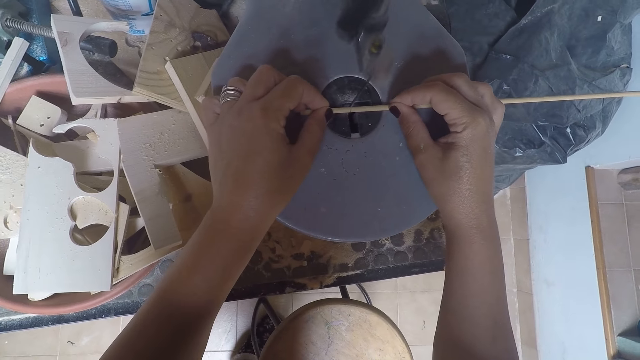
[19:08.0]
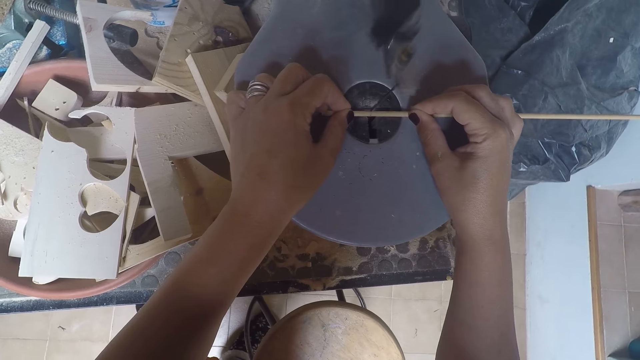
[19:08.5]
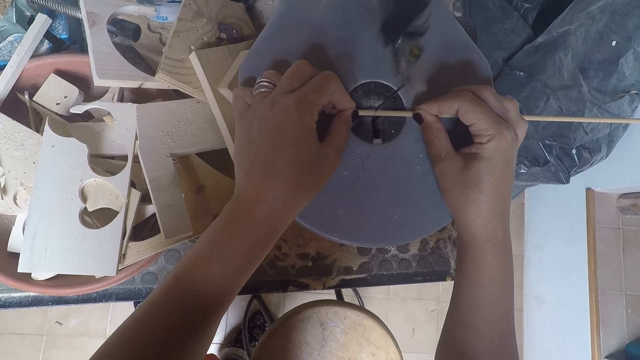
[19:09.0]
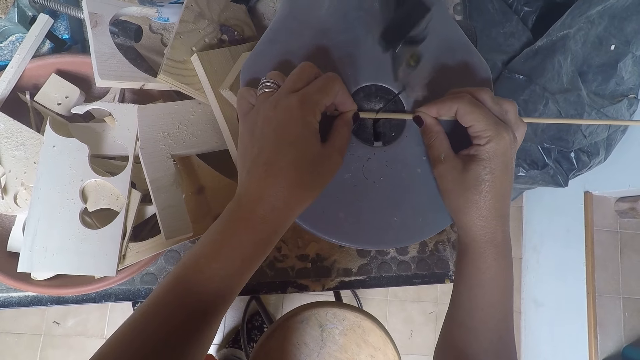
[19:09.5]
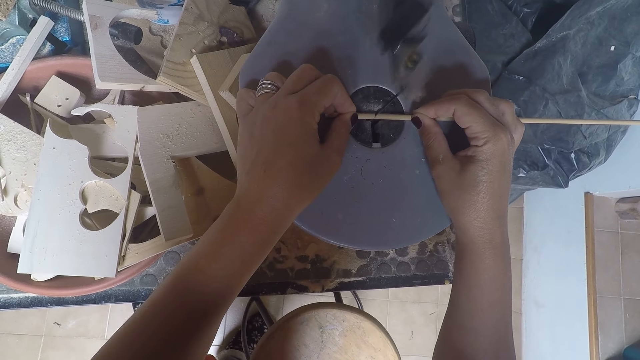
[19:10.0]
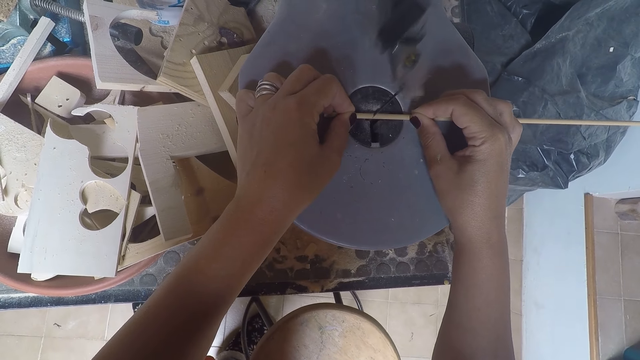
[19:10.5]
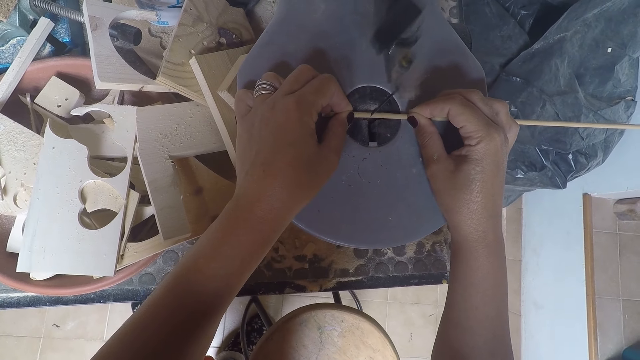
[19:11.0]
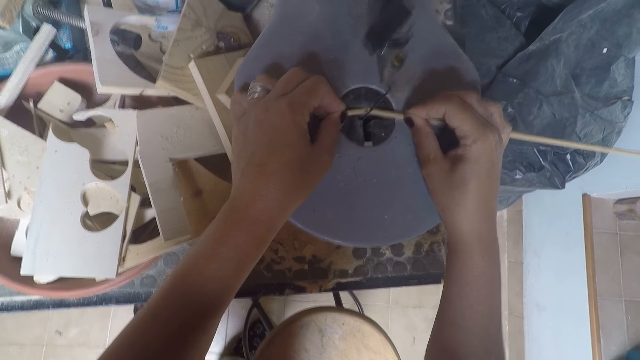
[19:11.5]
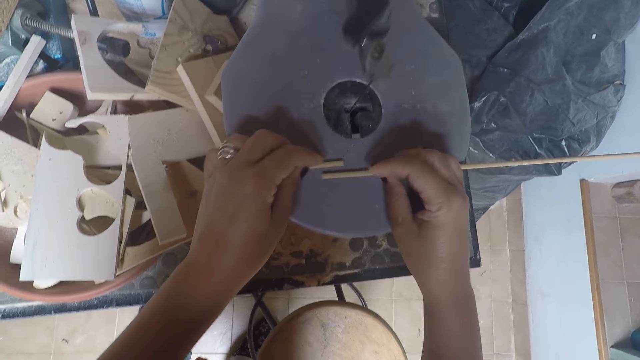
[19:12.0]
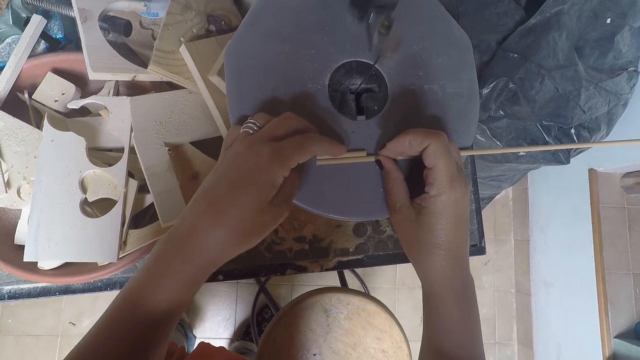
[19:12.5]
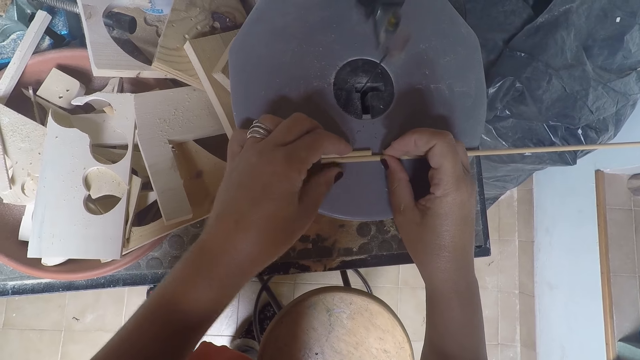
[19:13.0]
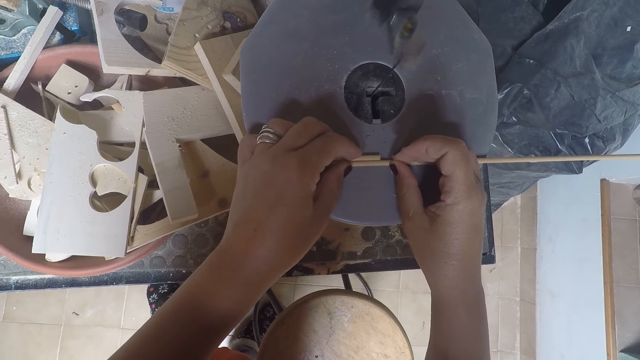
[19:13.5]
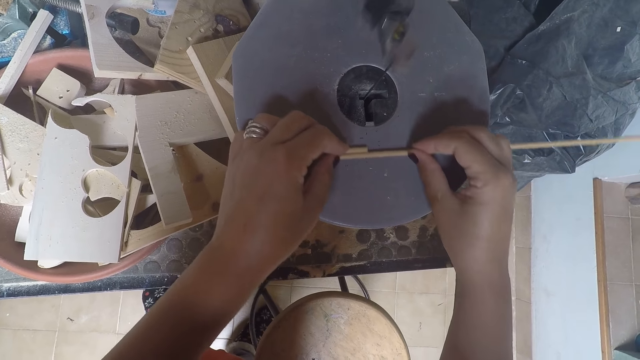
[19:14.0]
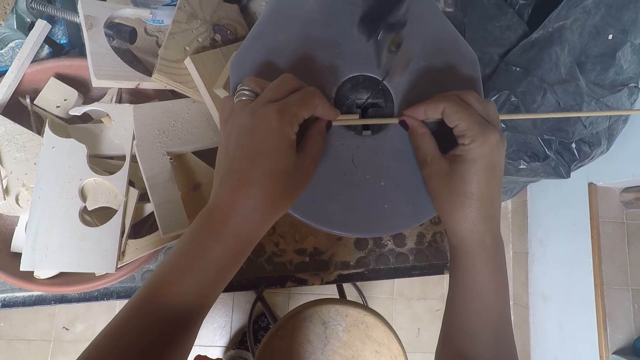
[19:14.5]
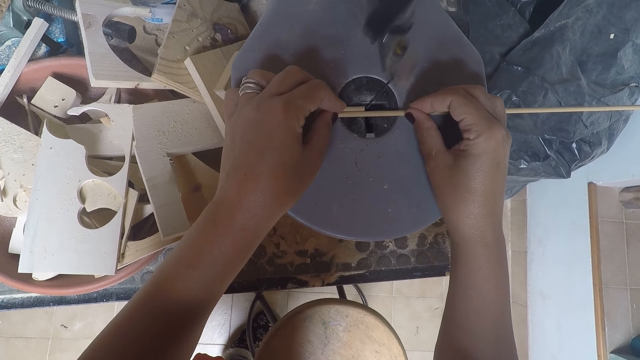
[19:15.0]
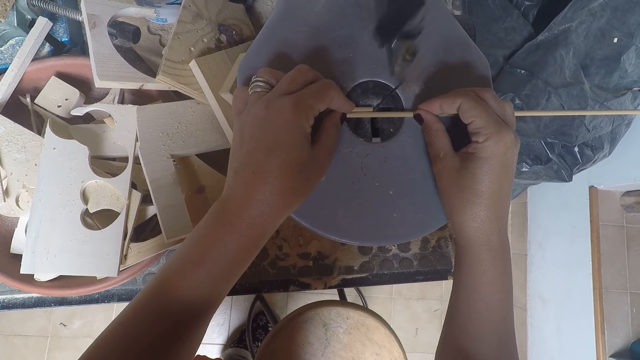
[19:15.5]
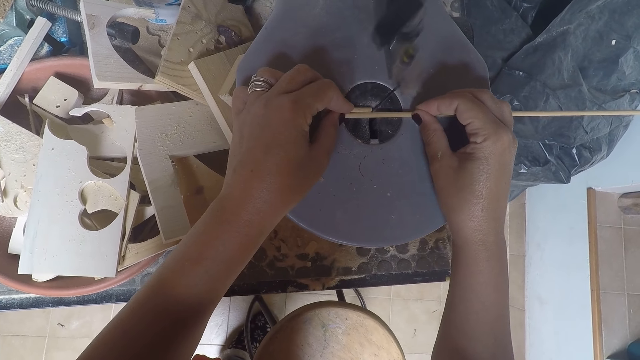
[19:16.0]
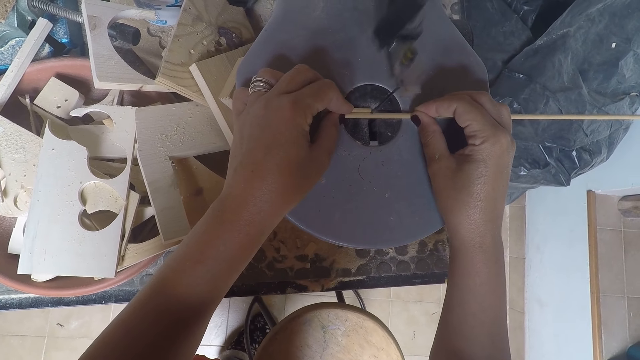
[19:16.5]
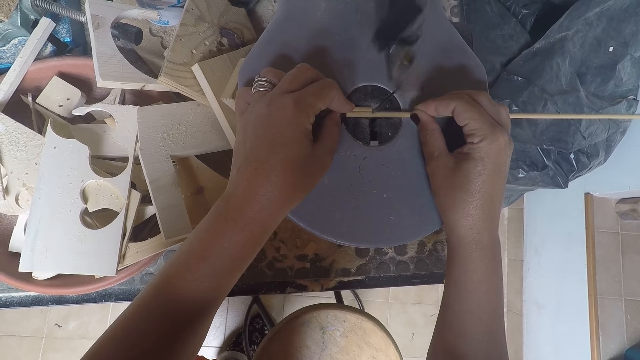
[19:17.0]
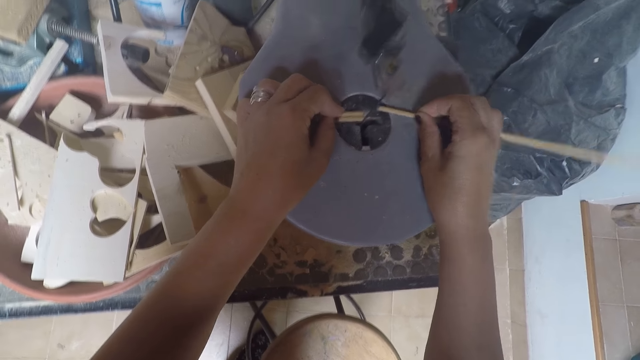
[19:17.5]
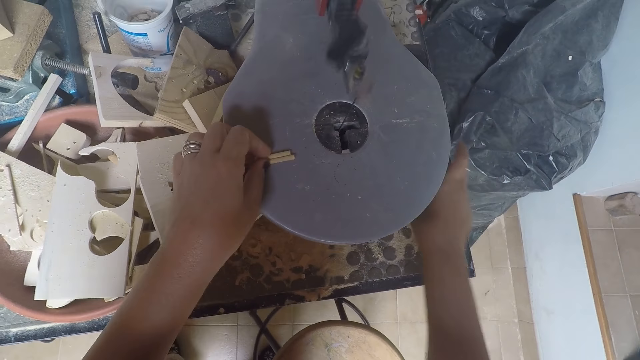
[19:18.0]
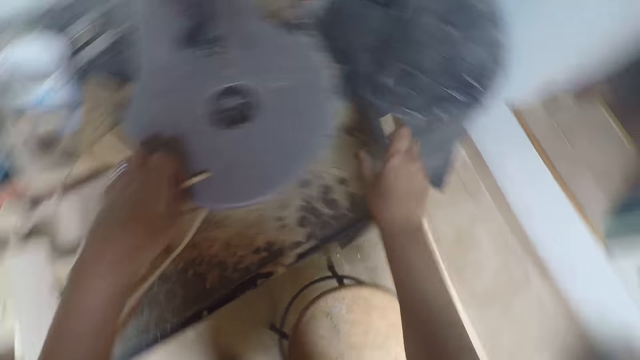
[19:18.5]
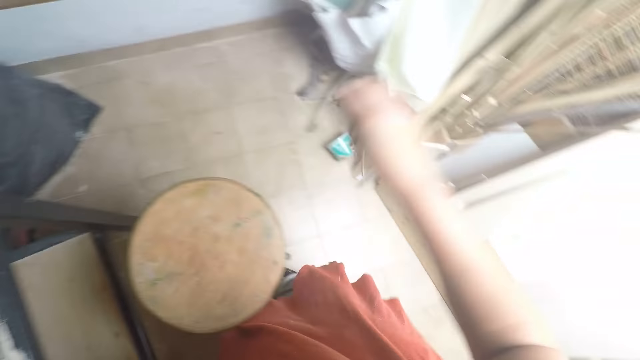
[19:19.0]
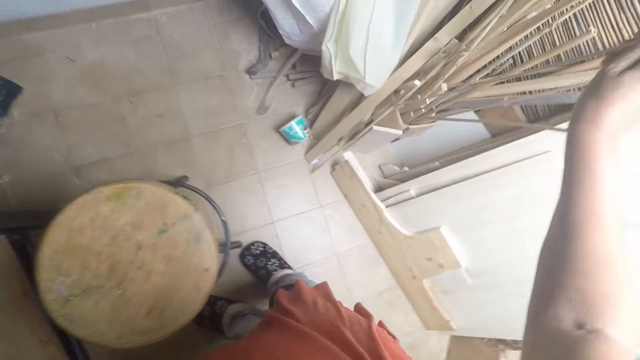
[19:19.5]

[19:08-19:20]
The camera wearer cuts the stick on the band saw table with the band saw. She holds the stick in her right hand. She holds a short stick cut from the stick on the band saw in her left hand. She aligns the rods. She places the short stick in her left hand beside the stick in her right hand on the band saw table. She cuts the stick on the band saw table with the band saw. She holds a short stick cut from the stick on the band saw in her left hand. She holds the stick in her right hand. She puts off the band saw with her right hand. She adjusts the band saw.

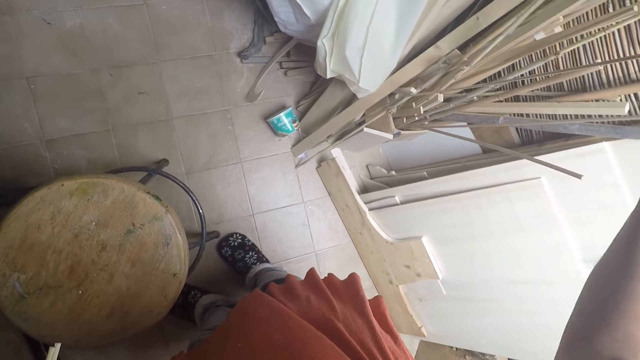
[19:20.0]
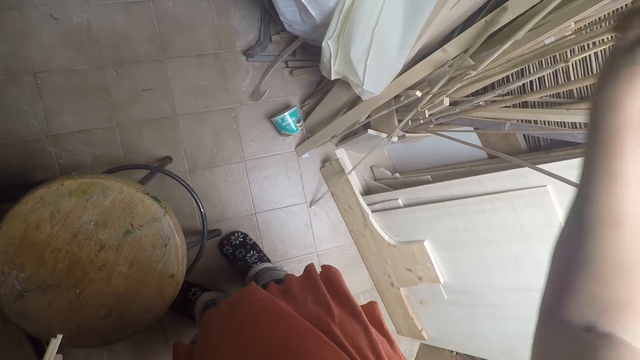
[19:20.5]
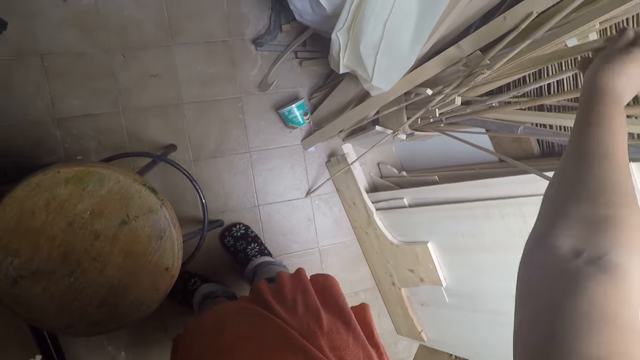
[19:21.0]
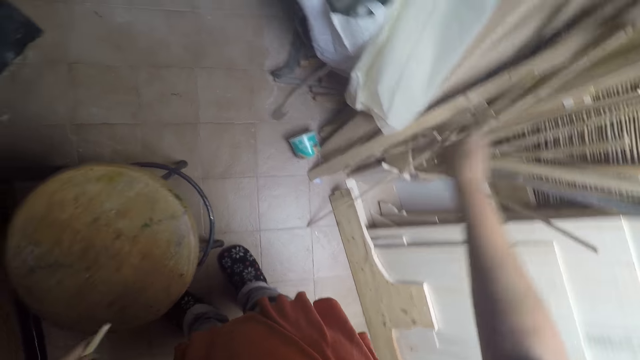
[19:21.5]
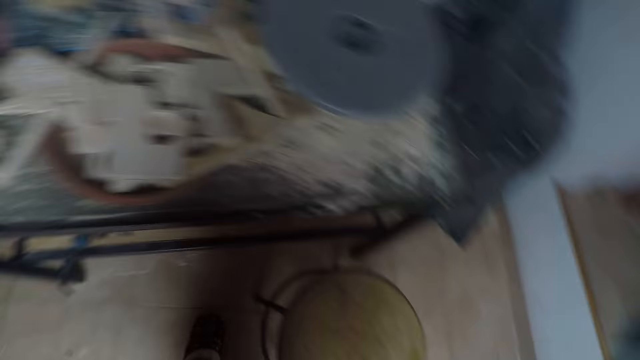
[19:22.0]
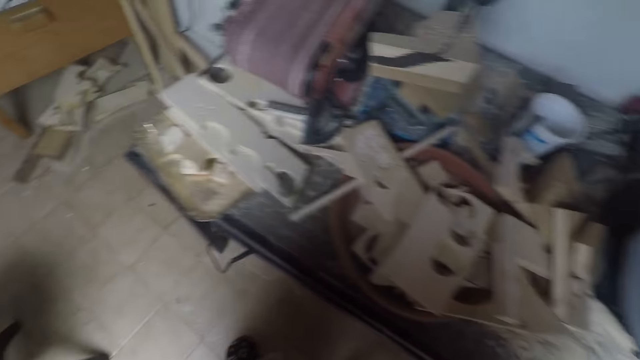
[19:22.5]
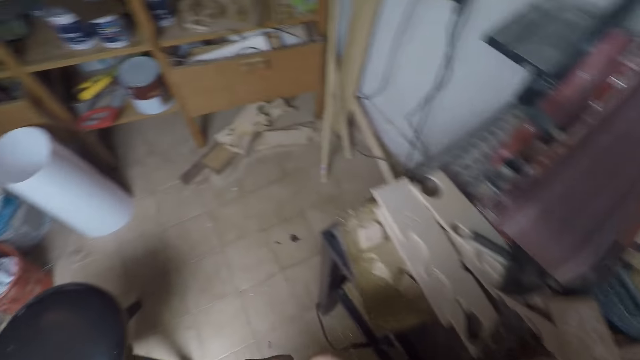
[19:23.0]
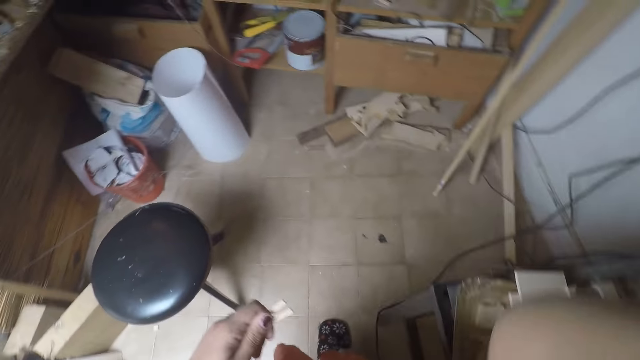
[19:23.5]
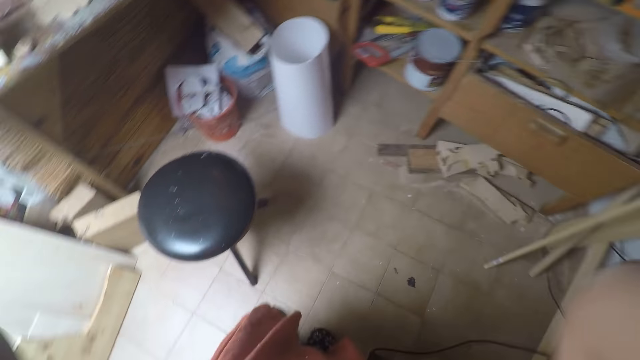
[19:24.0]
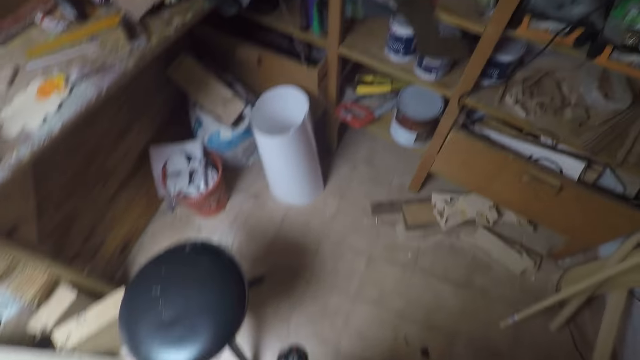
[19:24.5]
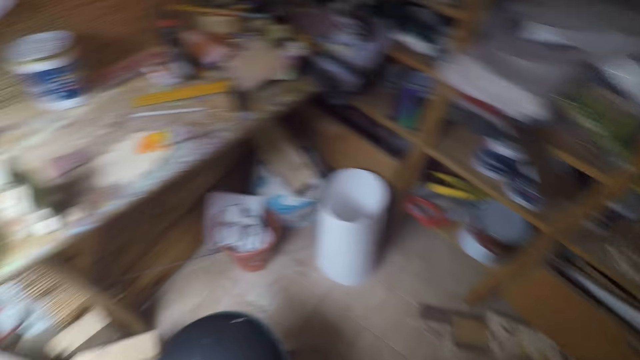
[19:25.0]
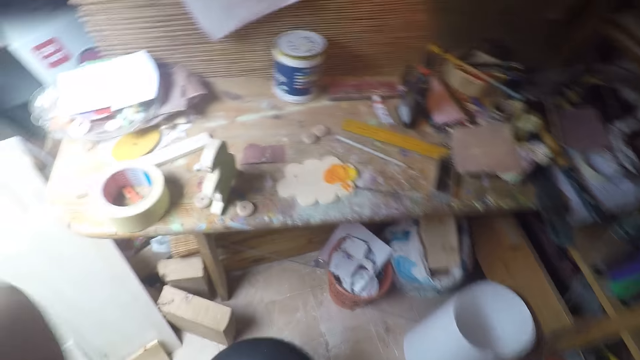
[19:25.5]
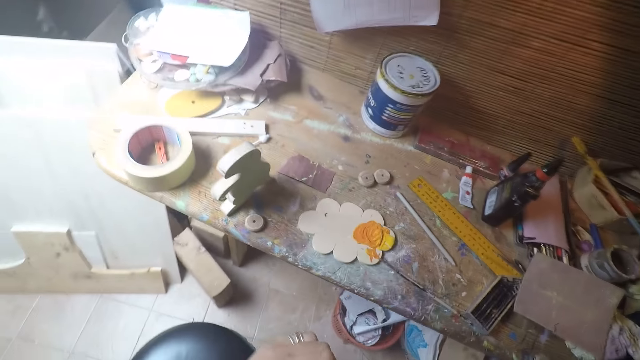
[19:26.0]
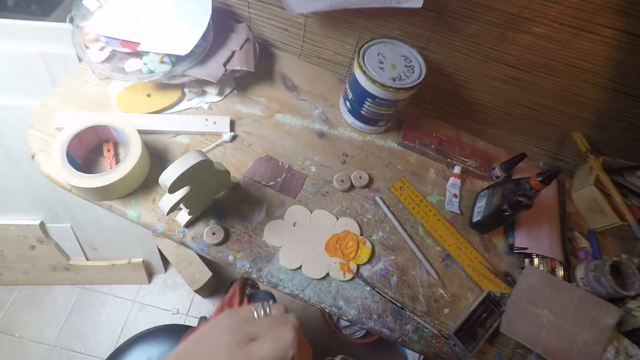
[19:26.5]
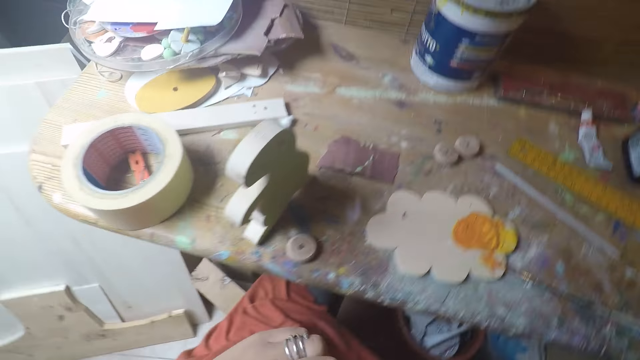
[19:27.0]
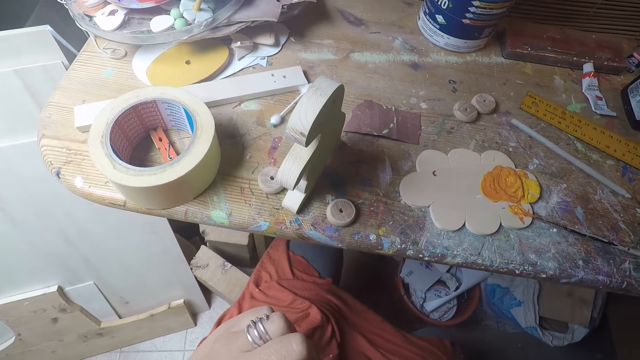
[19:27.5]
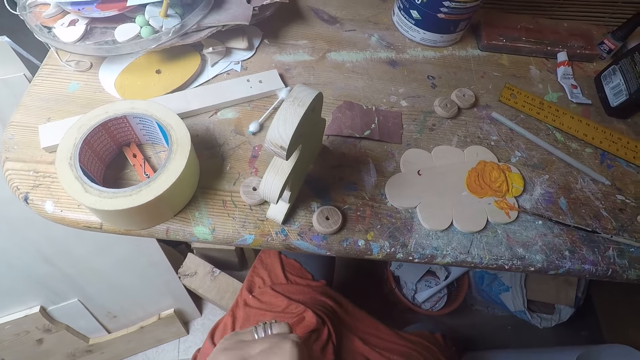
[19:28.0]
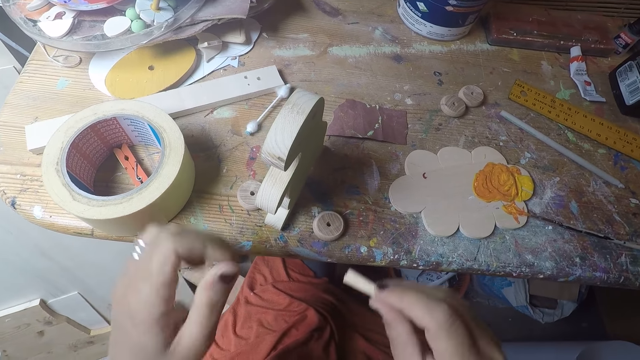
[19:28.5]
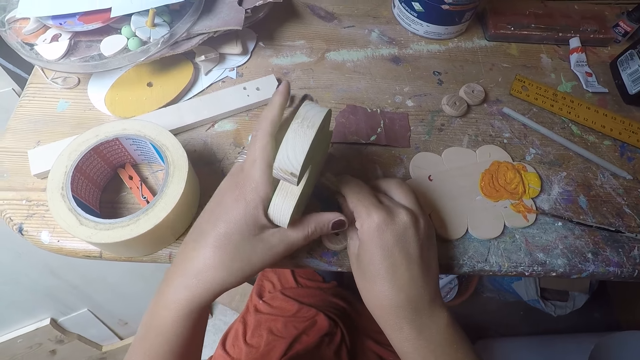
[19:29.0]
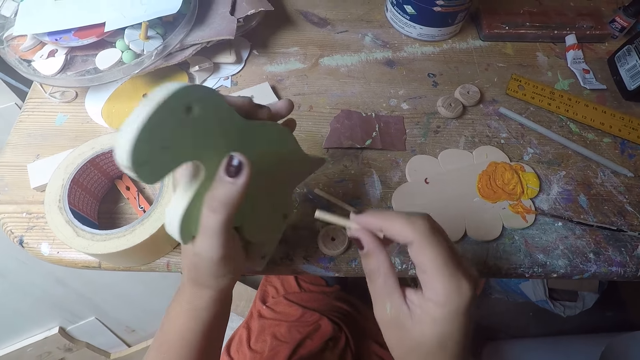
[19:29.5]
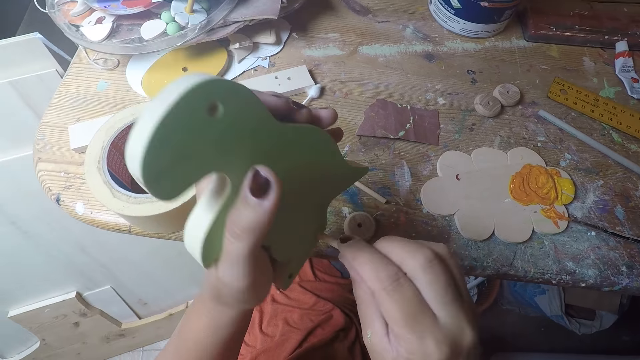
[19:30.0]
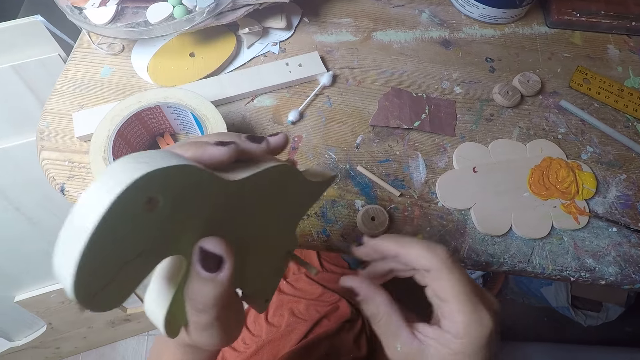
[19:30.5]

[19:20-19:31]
The camera wearer drops the stick in her right hand in a carton of woods or a trash can. She walks in a workshop towards the table. She touches her face with her right hand. She scratches the back. She sits on a chair. She carries the wooden dinosaur on the table with her left hand. She puts the short stick in her right hand in the hole of the wooden dinosaur.
